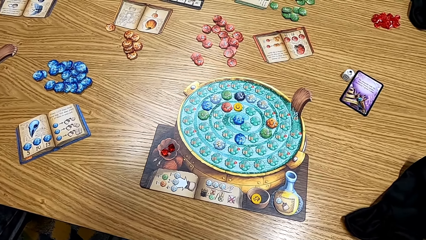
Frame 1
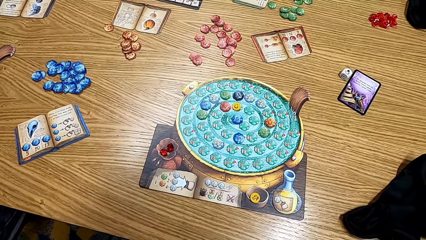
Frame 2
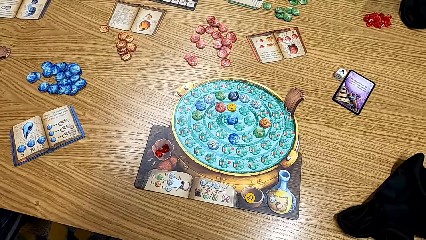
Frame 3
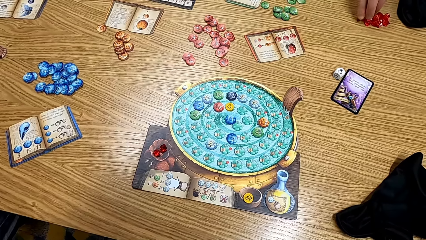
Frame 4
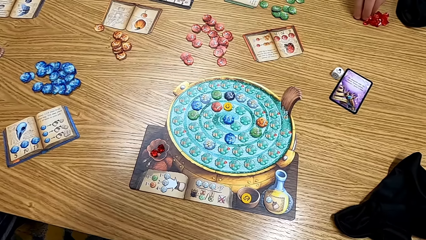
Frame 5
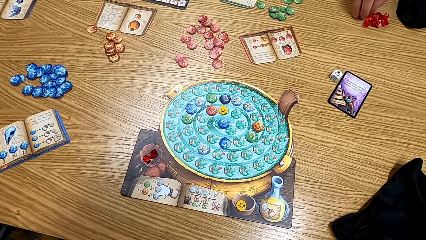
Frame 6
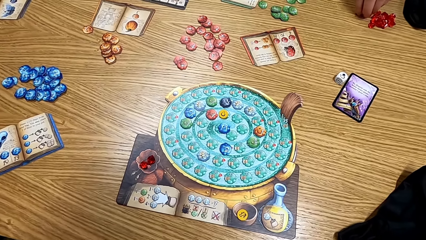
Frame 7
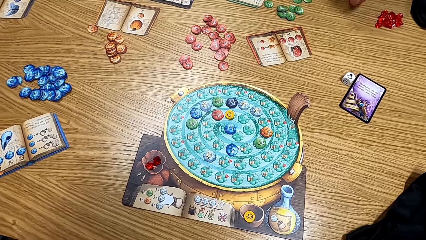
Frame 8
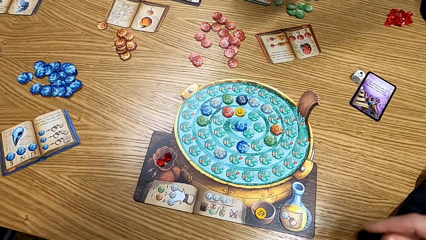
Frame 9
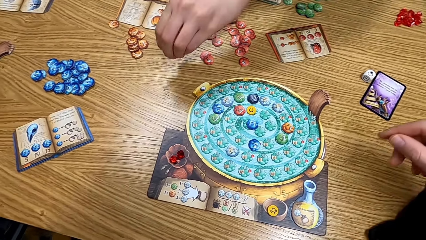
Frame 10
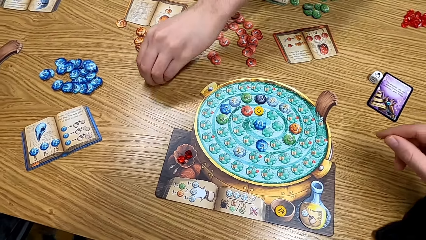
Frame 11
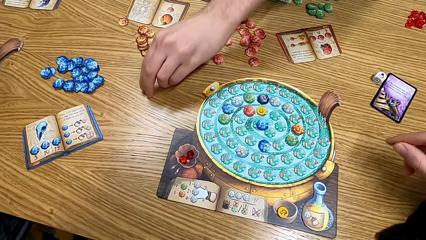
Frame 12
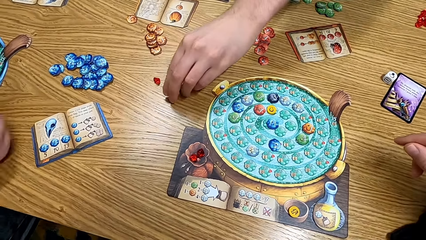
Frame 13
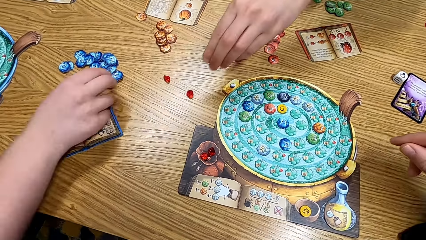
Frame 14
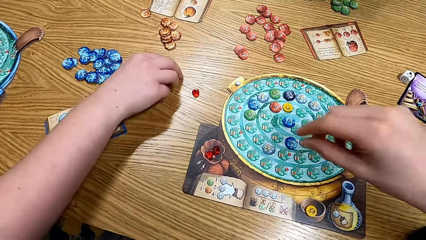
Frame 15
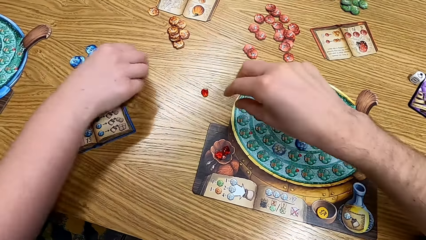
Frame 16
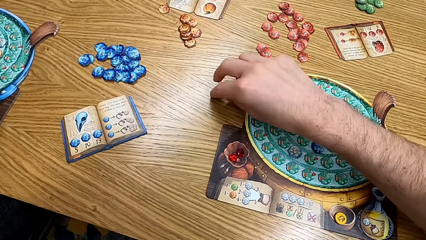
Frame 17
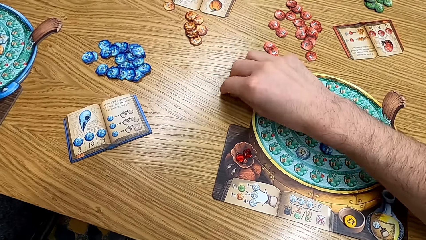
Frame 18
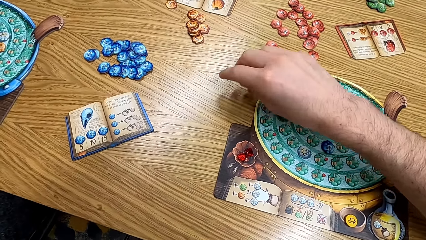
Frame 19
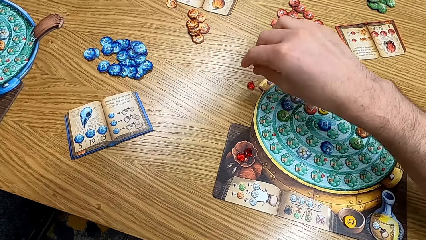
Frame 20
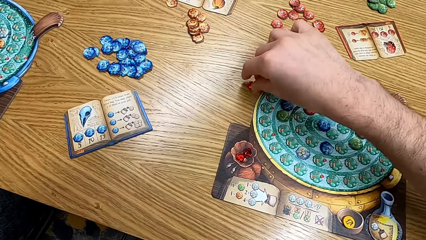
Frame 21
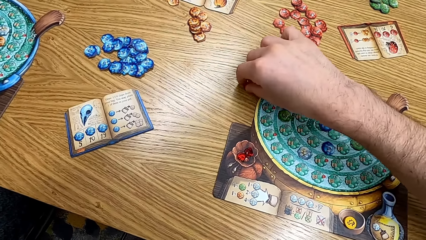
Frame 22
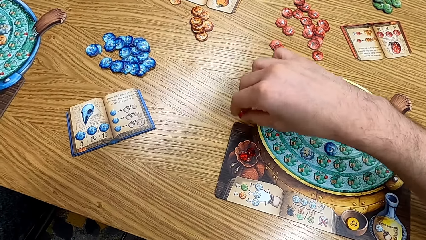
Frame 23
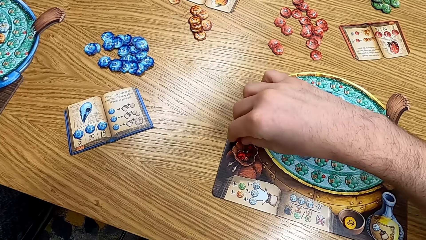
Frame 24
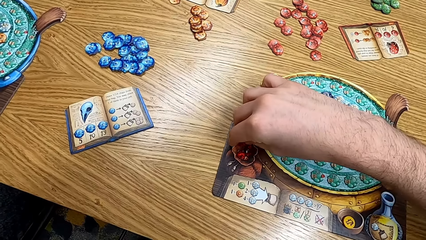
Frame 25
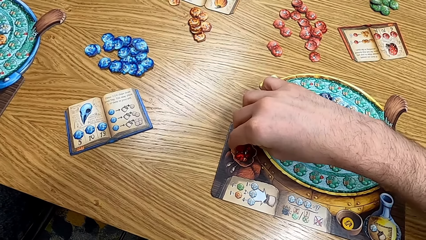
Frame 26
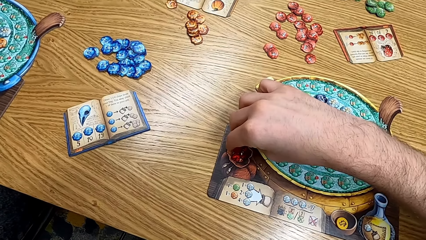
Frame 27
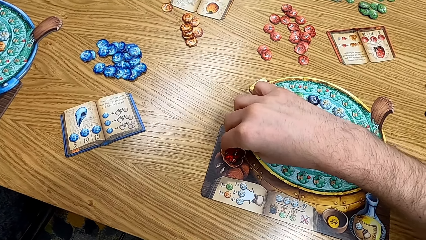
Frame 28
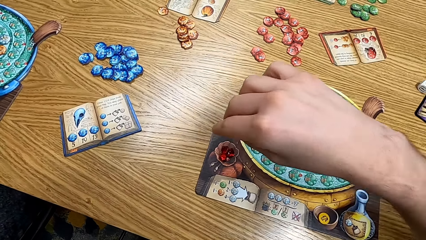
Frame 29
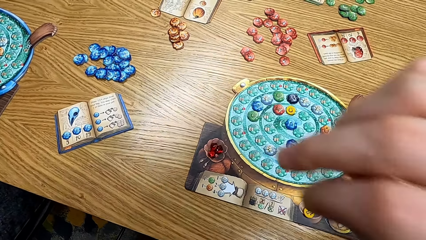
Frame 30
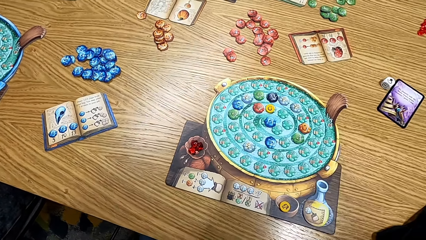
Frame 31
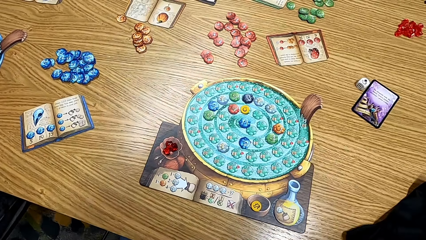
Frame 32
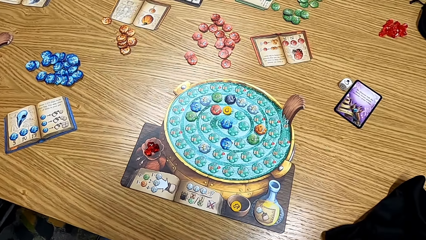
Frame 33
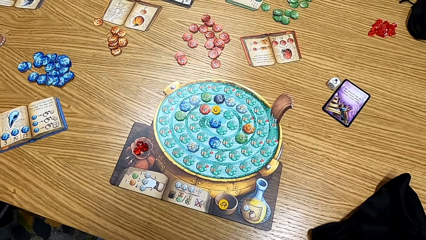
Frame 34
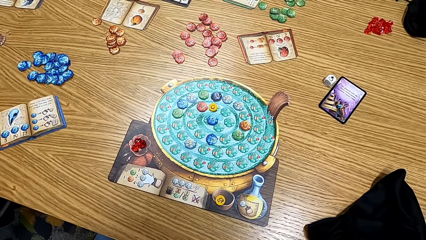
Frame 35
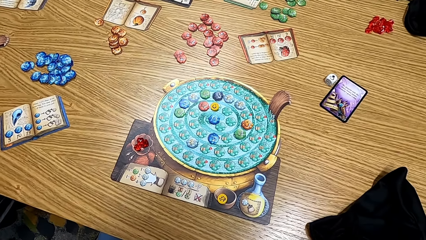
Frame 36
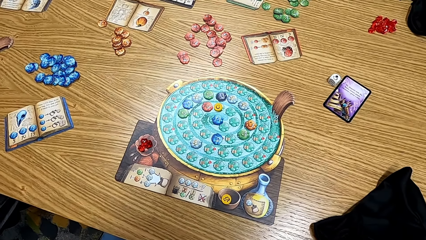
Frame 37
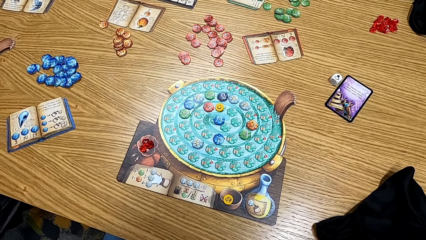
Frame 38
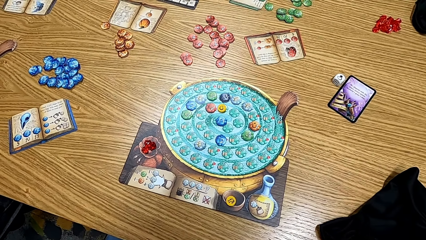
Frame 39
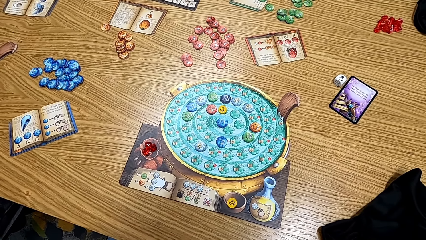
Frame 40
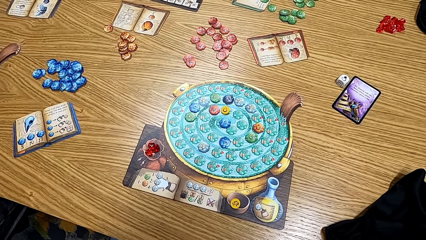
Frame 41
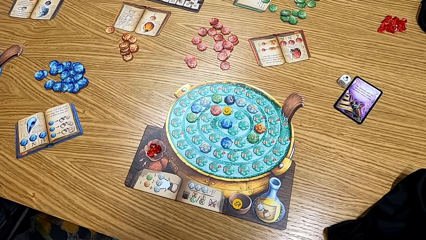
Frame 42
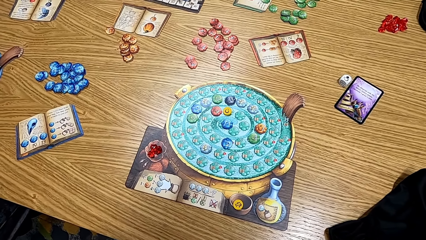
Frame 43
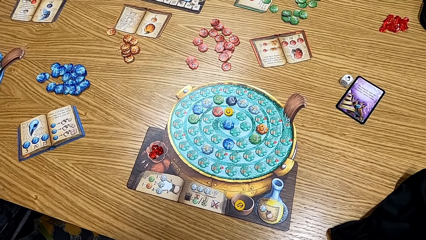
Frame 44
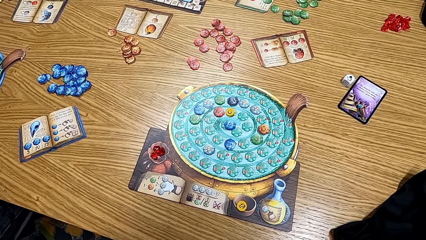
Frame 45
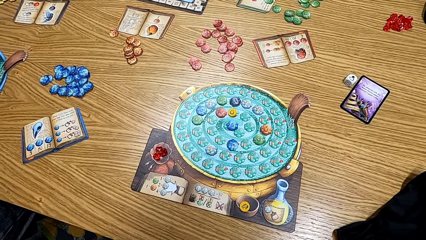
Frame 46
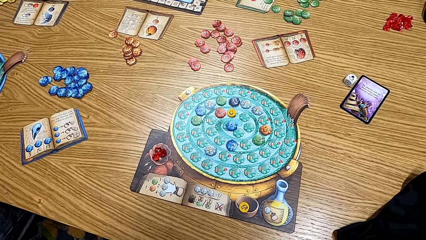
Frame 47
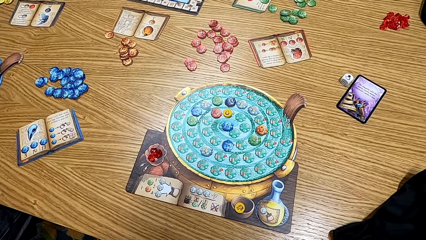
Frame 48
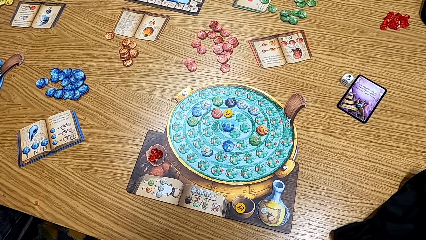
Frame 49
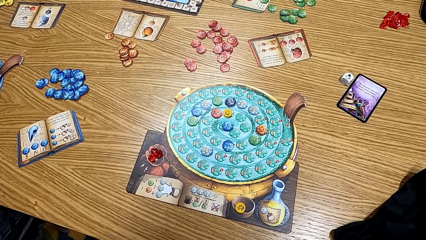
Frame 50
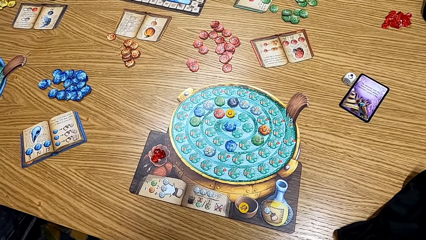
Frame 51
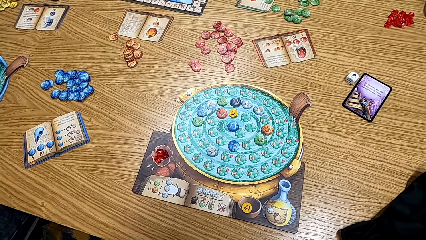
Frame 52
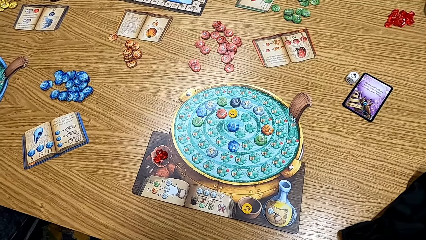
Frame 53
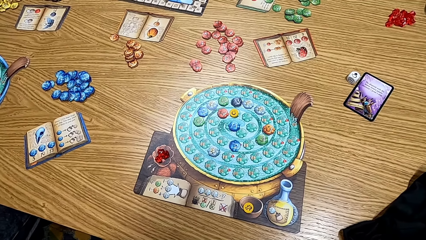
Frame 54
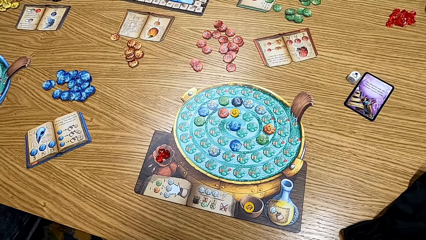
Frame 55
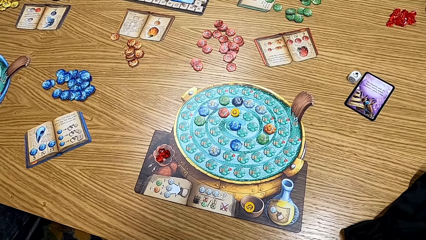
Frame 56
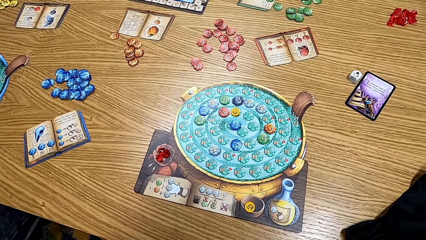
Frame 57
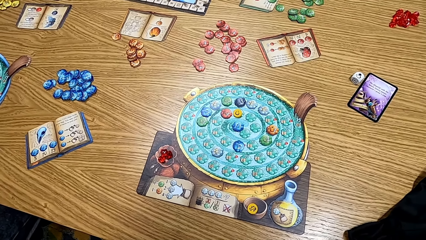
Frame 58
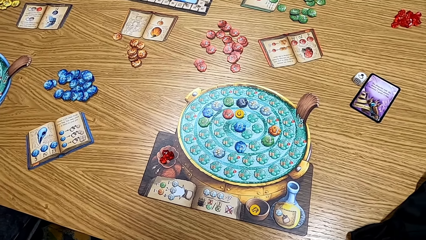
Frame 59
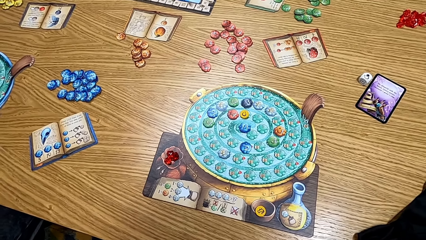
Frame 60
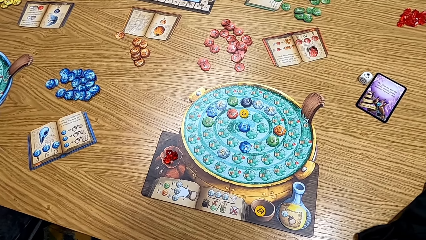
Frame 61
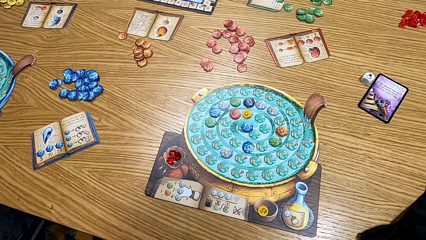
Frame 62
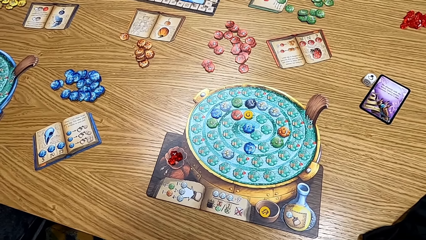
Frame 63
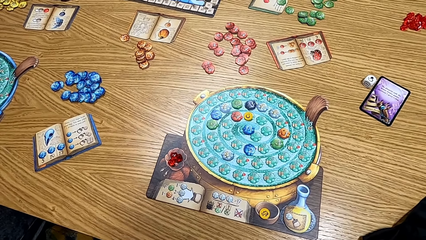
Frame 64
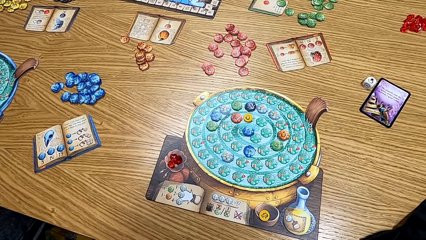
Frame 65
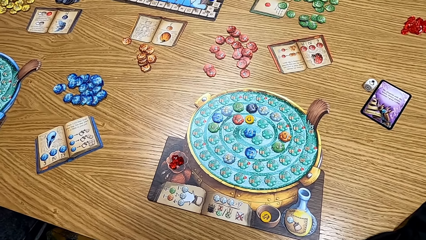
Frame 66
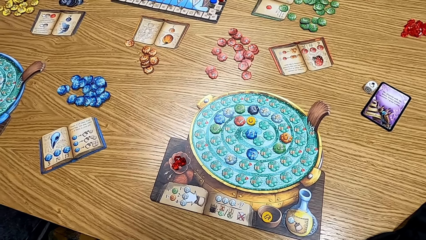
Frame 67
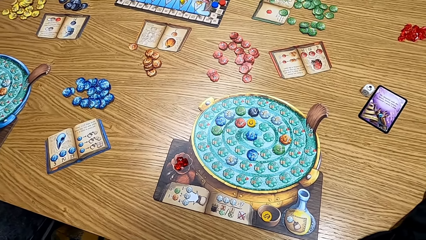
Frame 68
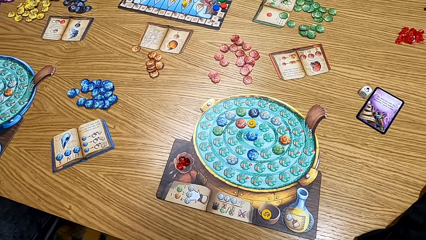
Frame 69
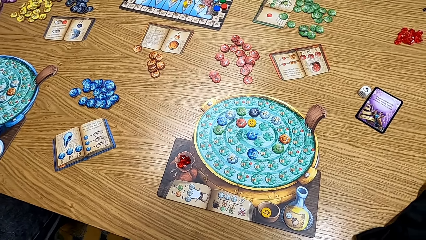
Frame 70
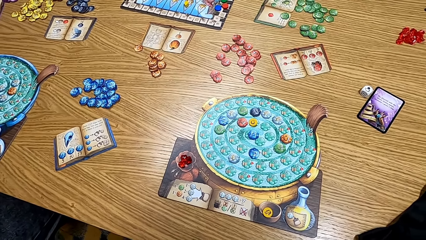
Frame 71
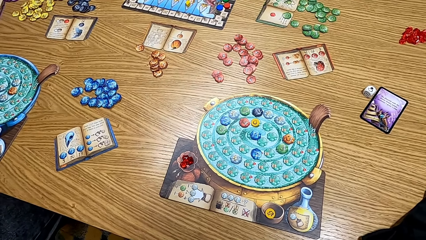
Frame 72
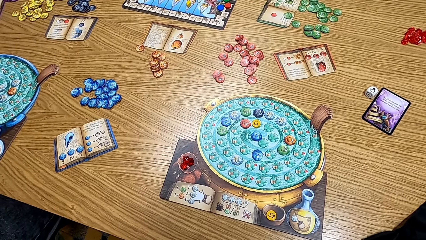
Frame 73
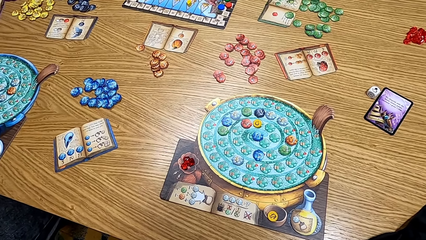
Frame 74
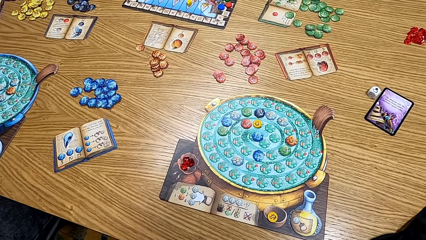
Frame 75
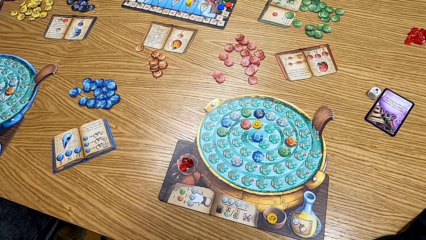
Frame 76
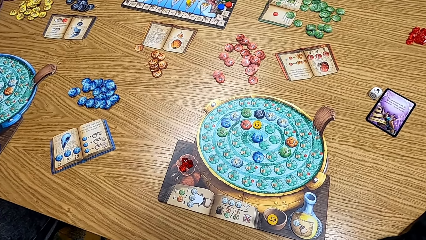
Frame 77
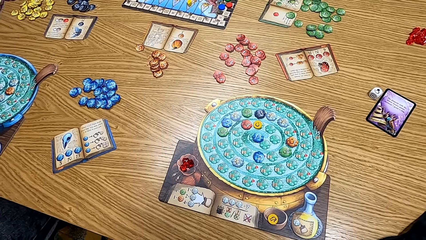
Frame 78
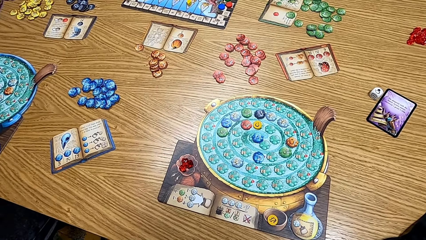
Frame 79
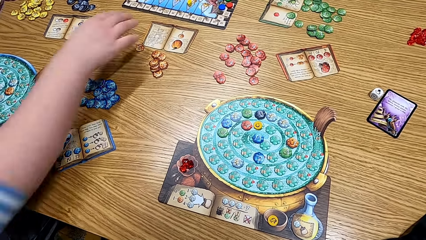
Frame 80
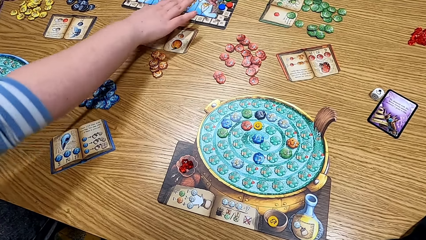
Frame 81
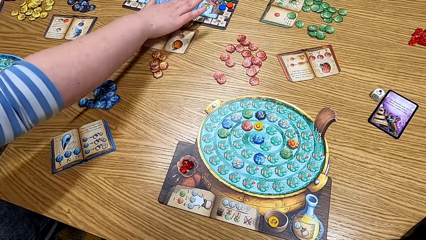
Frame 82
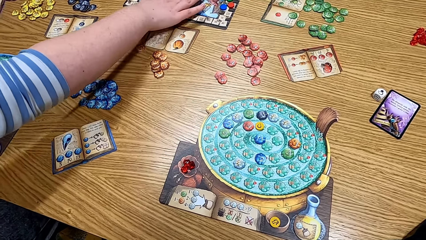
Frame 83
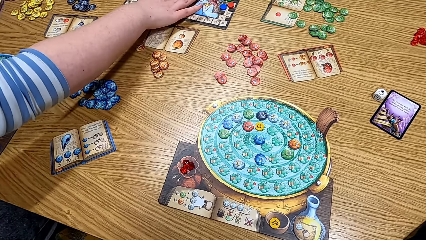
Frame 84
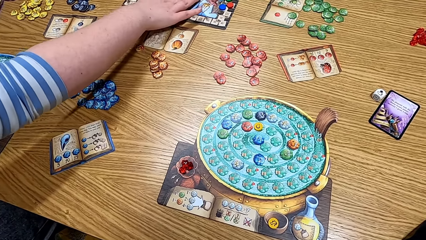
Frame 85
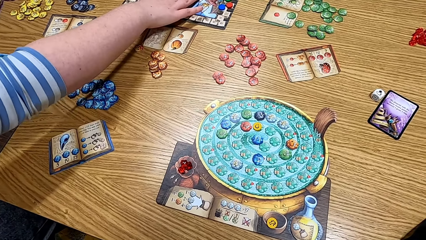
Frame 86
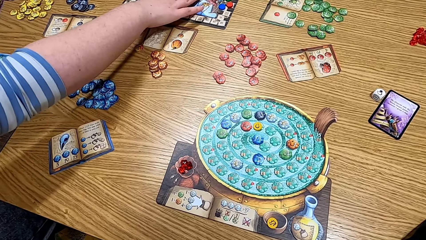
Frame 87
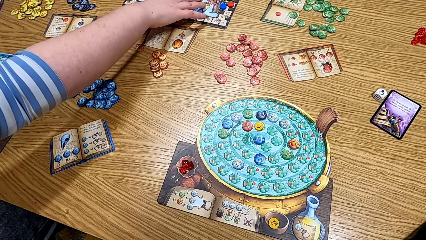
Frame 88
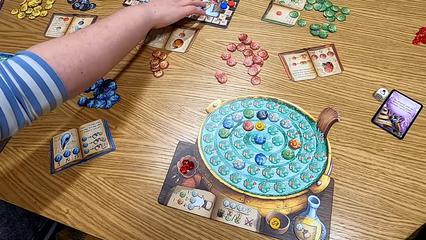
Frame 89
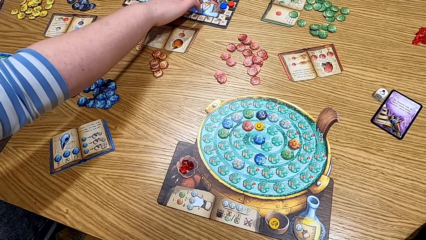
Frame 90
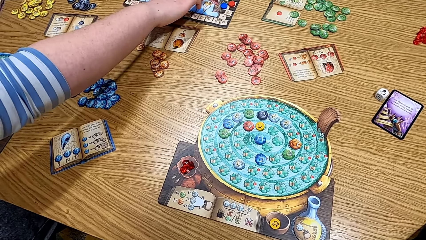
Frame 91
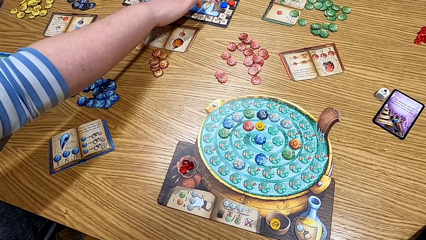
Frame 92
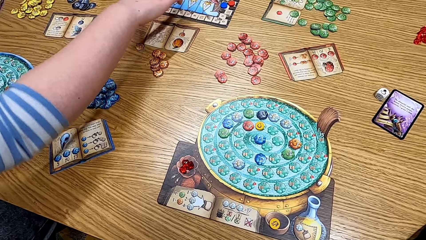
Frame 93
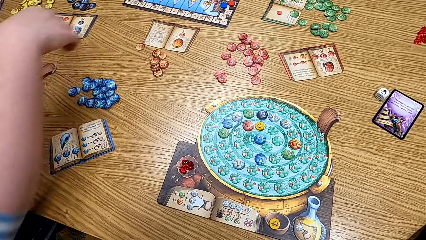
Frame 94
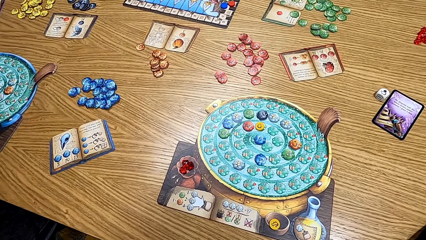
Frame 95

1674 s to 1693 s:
A man picks a gem from the table and places the gem on the table. A lady picks a gem from the table. The man puts the cards on the table. The camera wearer picks the gem from the table. They pick up the dice. They place the gem in a flower part of the board. They put the dice on the table. They look at the table. The lady touches the scoring track.
